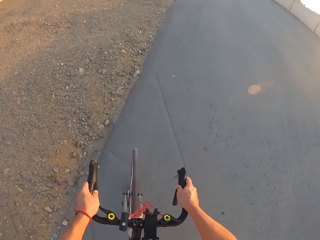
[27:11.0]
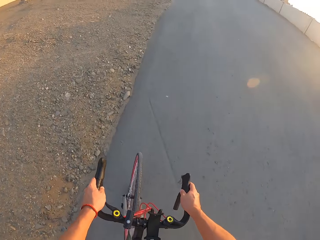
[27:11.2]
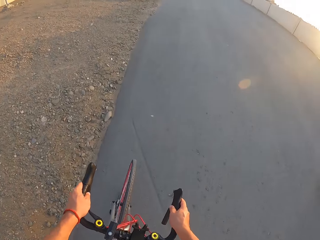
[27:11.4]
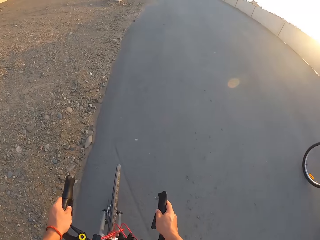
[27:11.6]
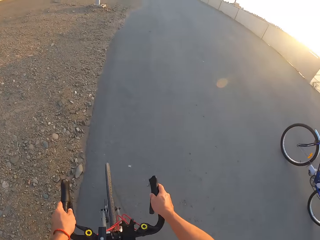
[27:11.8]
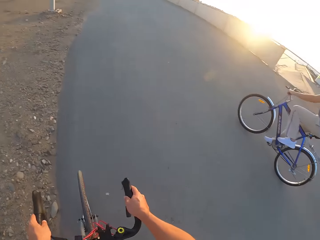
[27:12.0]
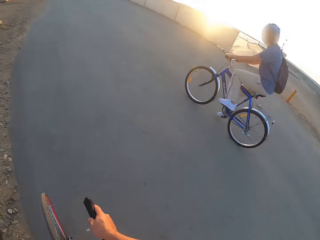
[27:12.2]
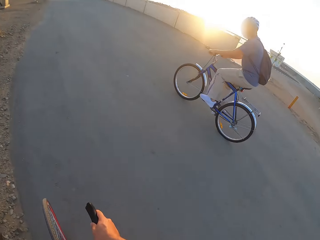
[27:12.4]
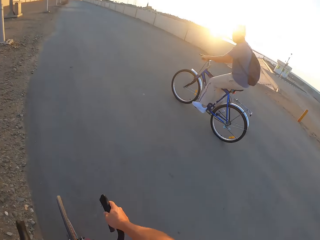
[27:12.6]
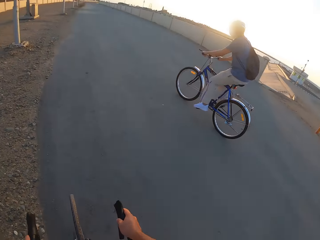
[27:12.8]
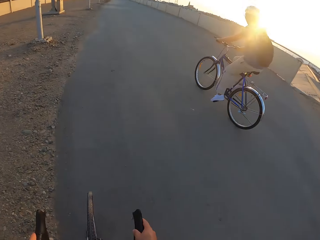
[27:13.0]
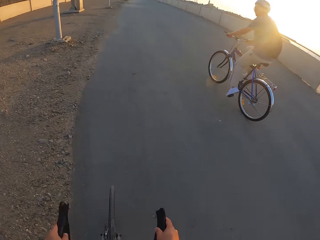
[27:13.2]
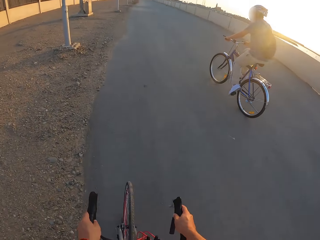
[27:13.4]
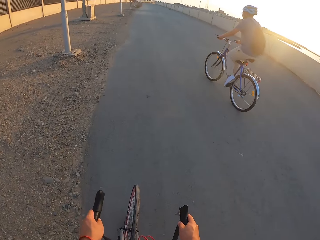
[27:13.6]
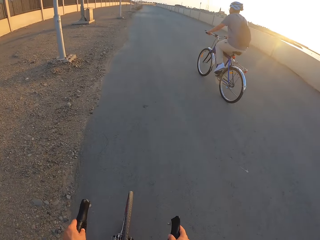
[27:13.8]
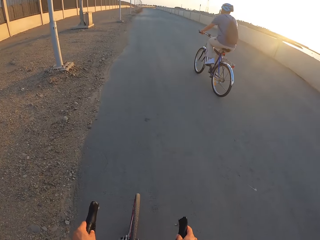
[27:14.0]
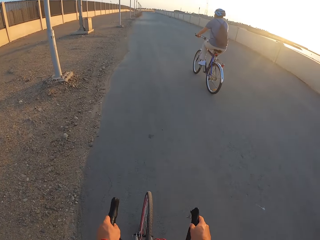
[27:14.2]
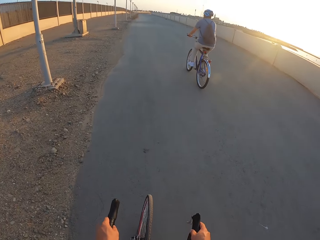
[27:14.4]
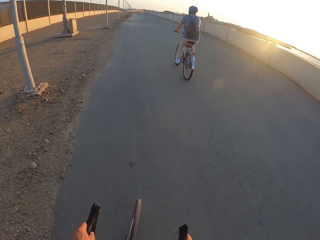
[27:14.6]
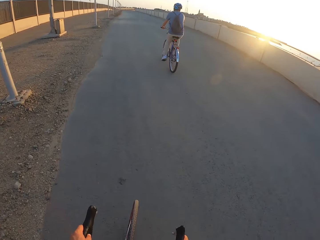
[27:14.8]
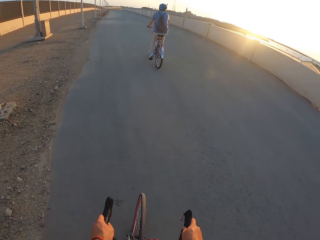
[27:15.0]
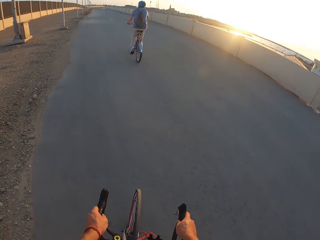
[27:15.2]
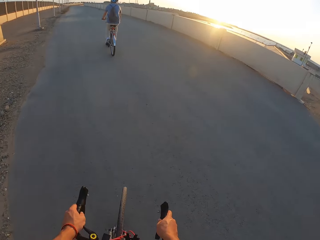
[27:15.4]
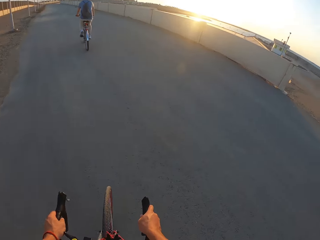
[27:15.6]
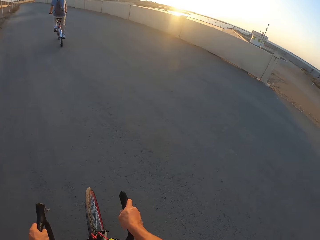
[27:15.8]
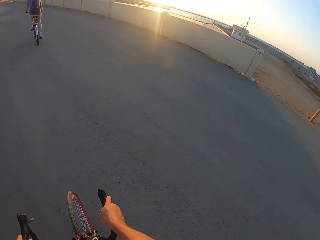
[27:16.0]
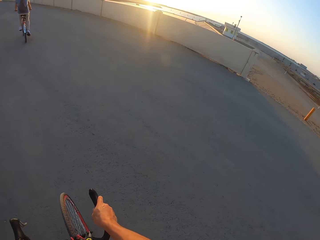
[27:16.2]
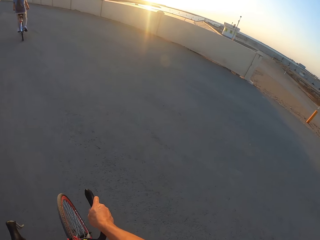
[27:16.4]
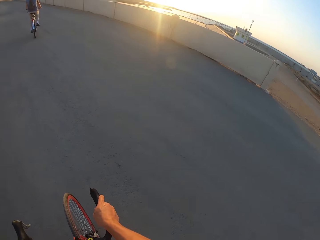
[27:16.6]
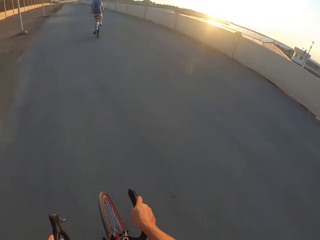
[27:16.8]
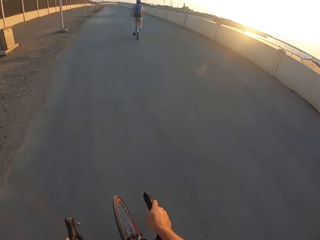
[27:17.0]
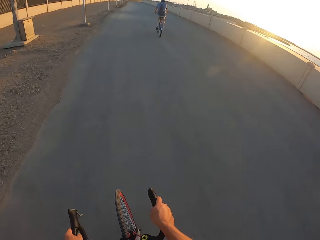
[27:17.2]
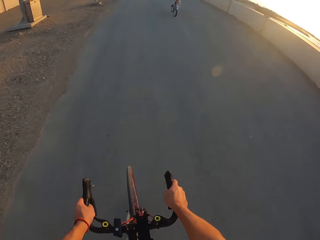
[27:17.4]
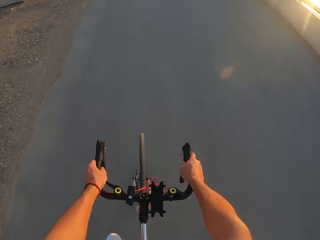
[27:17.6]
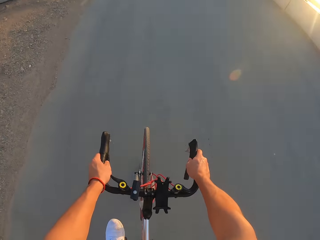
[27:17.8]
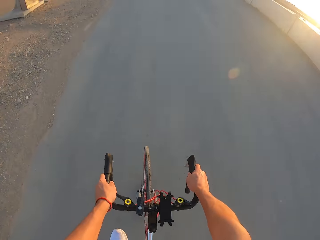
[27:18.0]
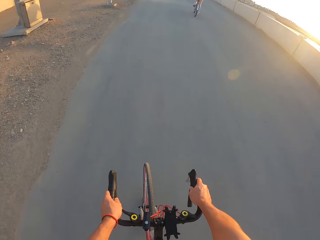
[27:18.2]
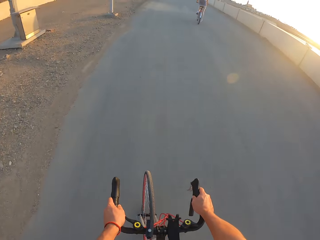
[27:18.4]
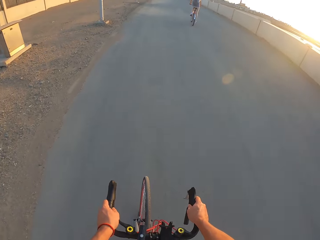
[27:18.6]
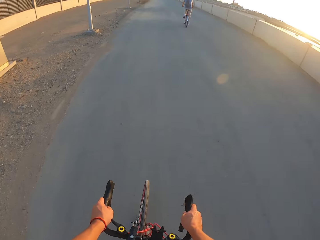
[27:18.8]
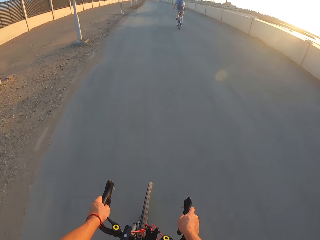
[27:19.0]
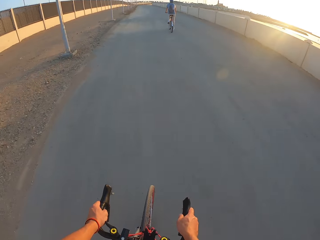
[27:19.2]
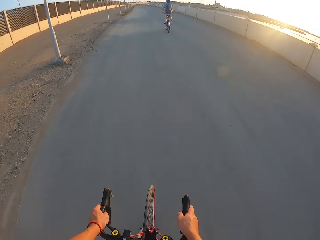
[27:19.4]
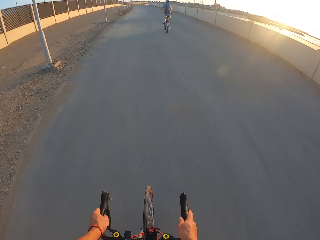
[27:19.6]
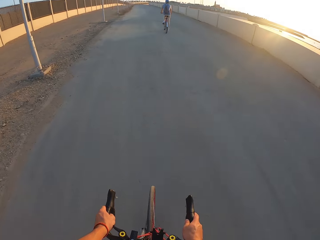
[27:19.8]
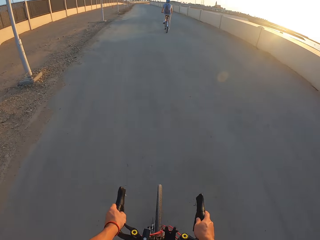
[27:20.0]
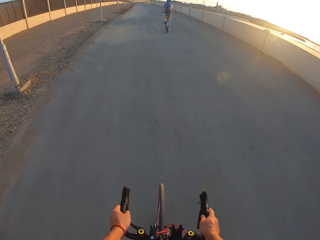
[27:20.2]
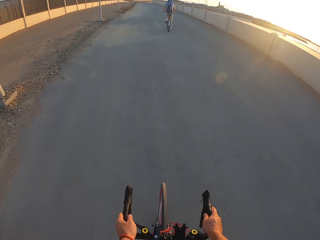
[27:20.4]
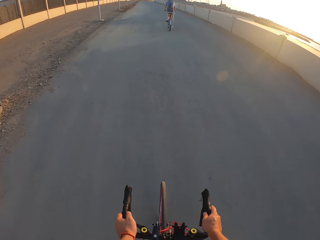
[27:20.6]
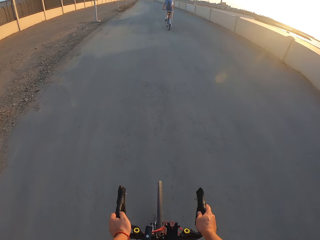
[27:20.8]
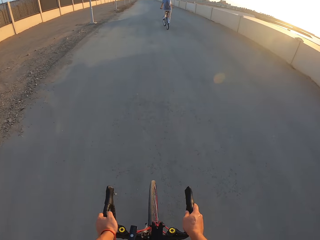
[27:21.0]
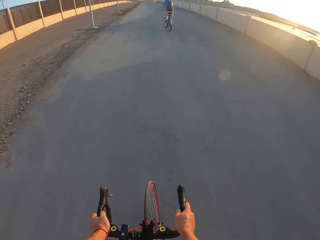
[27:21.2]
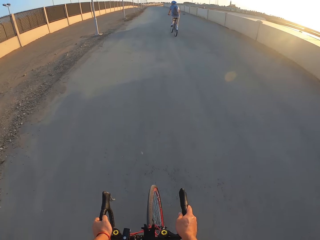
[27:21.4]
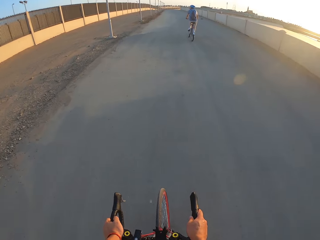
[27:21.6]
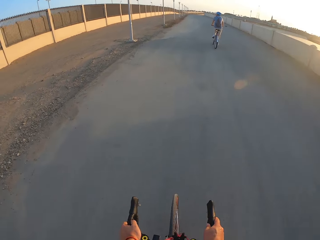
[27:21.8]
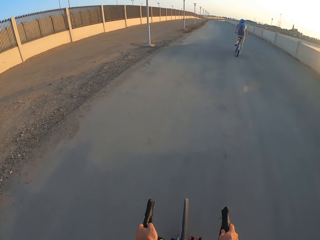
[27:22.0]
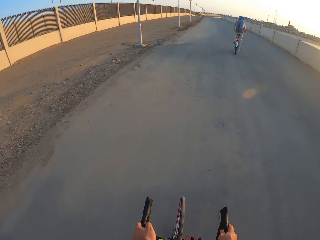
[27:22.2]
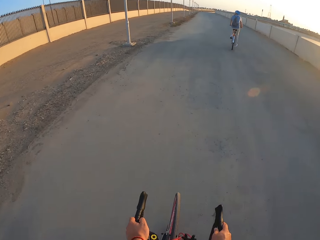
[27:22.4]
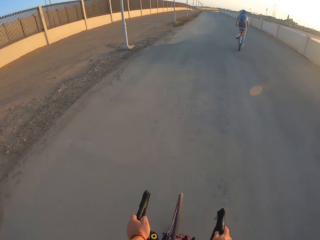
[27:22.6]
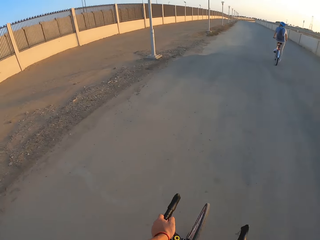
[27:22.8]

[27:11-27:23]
A man rides the bicycle. The camera wearer rides the bicycle on the road.

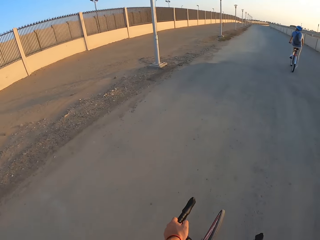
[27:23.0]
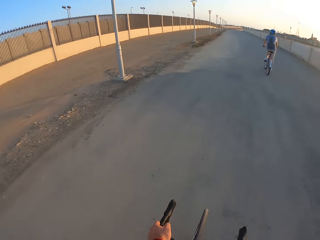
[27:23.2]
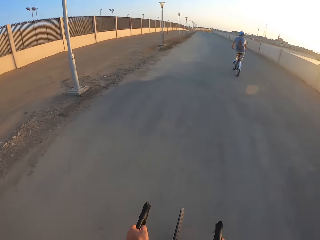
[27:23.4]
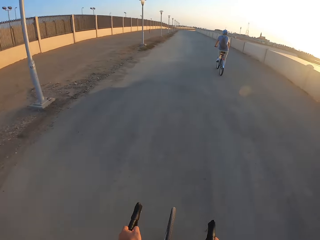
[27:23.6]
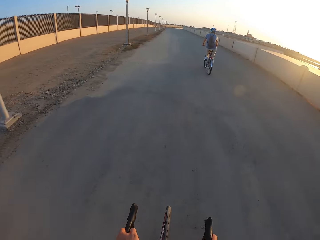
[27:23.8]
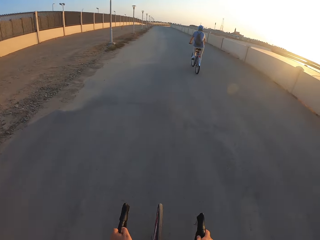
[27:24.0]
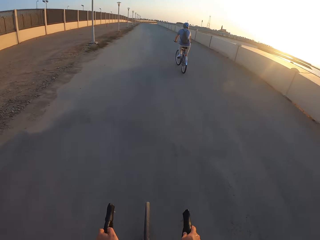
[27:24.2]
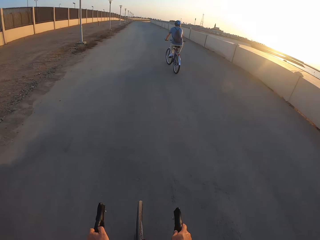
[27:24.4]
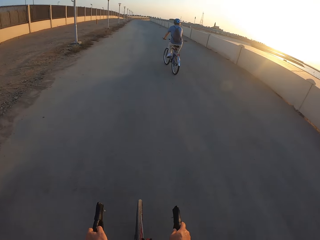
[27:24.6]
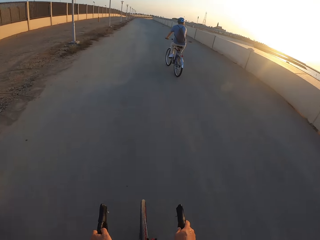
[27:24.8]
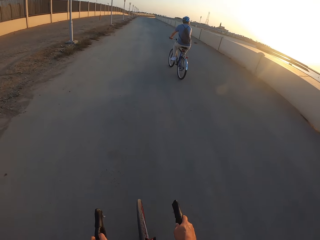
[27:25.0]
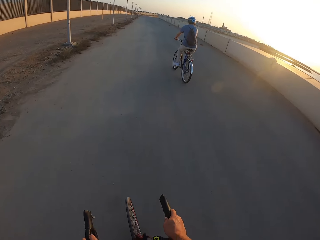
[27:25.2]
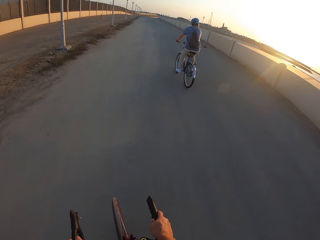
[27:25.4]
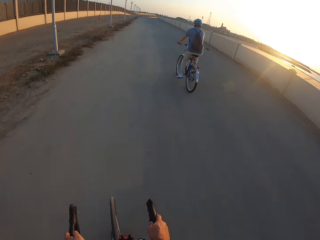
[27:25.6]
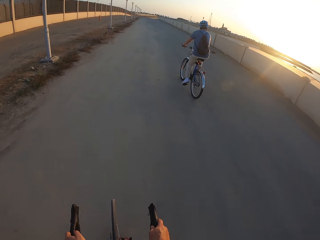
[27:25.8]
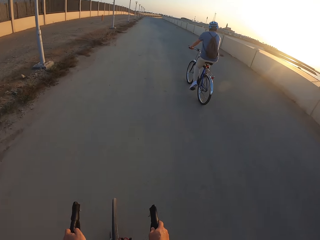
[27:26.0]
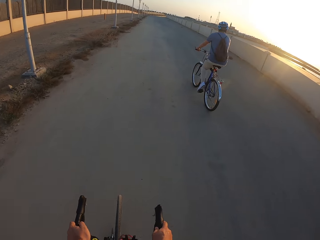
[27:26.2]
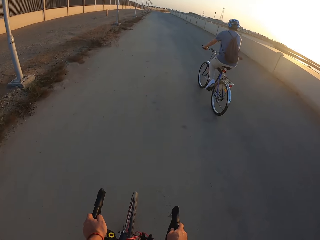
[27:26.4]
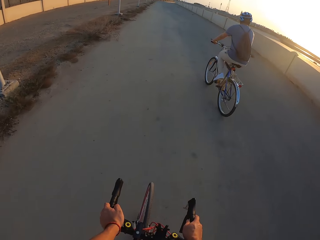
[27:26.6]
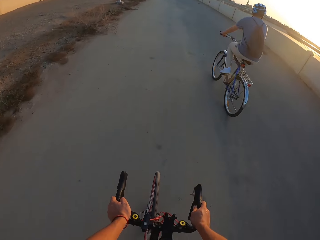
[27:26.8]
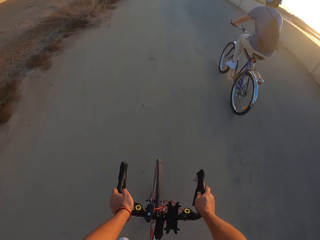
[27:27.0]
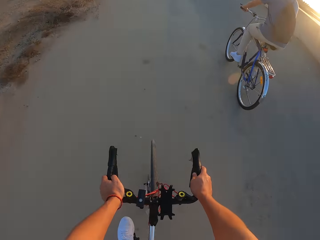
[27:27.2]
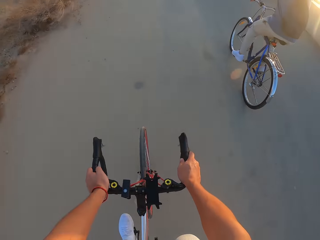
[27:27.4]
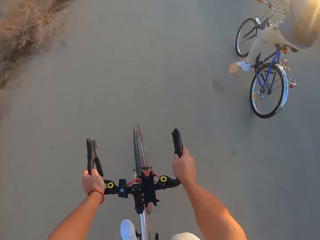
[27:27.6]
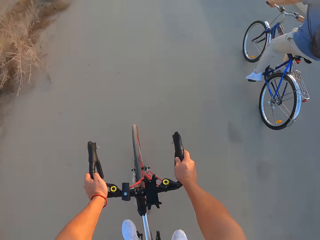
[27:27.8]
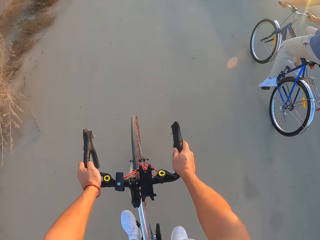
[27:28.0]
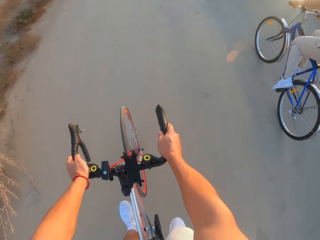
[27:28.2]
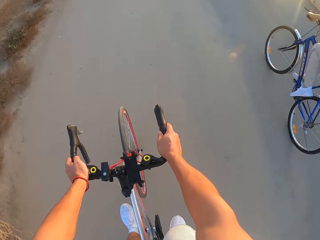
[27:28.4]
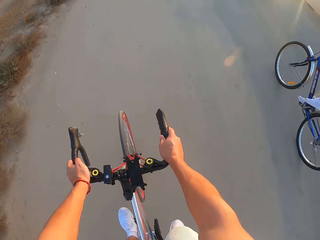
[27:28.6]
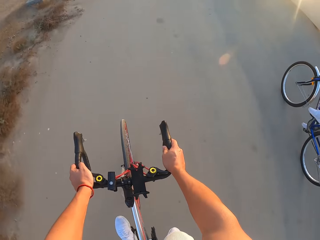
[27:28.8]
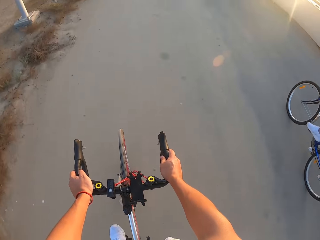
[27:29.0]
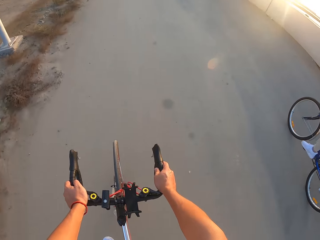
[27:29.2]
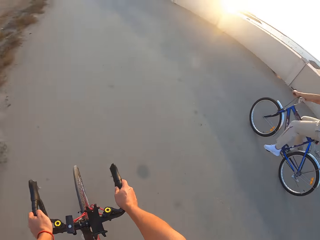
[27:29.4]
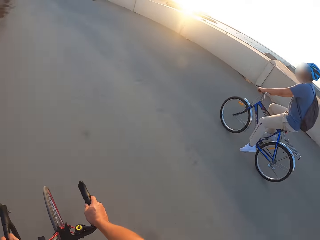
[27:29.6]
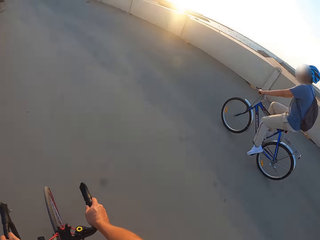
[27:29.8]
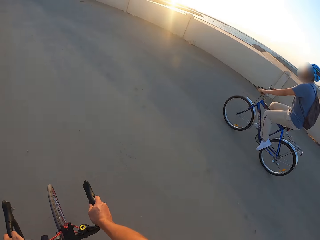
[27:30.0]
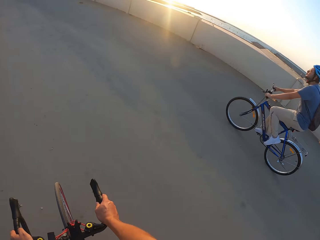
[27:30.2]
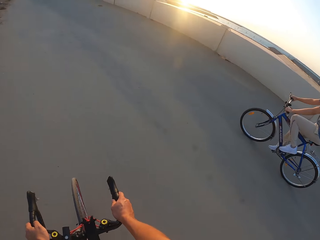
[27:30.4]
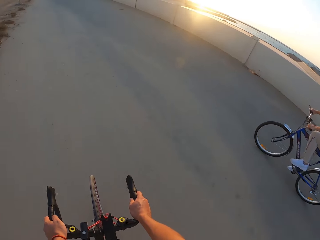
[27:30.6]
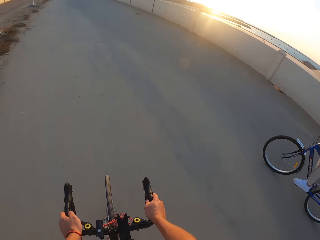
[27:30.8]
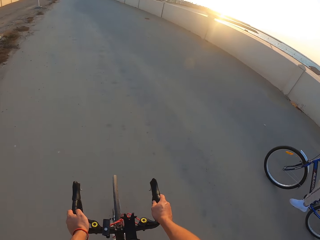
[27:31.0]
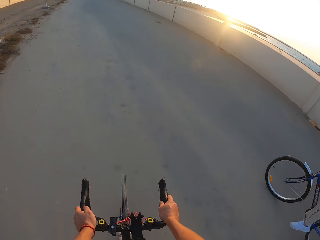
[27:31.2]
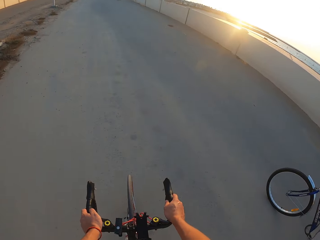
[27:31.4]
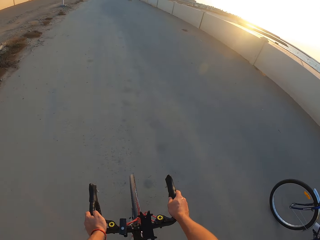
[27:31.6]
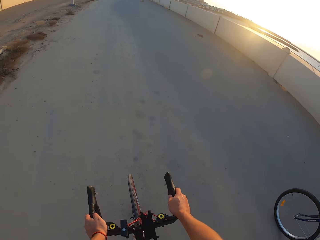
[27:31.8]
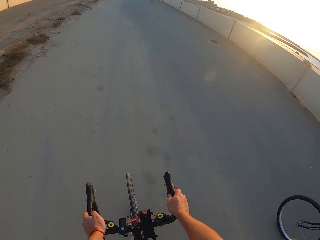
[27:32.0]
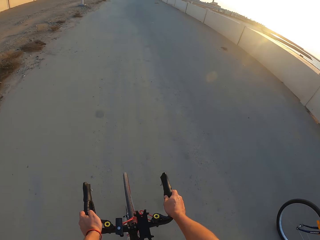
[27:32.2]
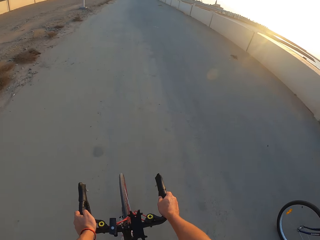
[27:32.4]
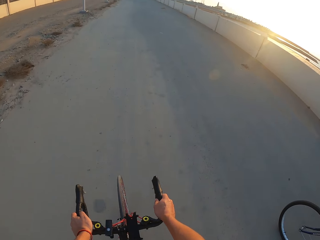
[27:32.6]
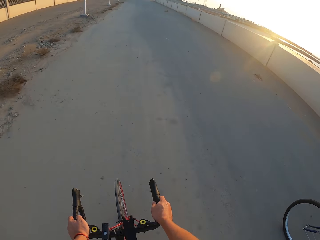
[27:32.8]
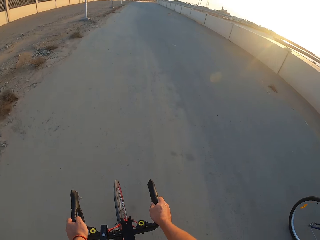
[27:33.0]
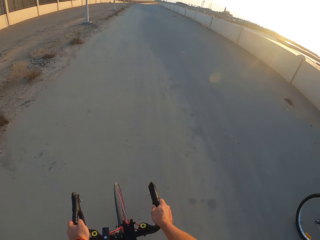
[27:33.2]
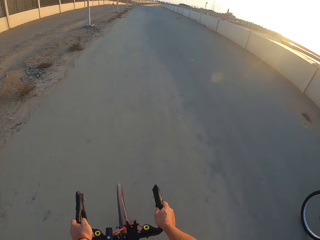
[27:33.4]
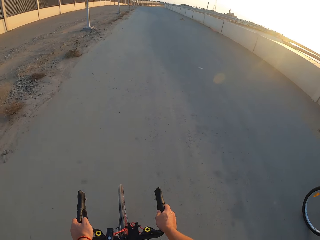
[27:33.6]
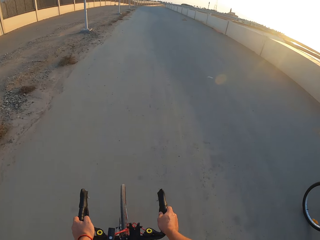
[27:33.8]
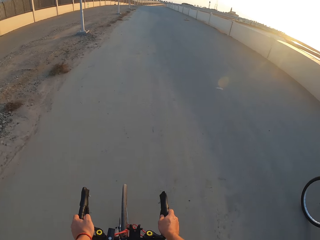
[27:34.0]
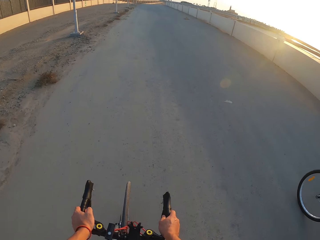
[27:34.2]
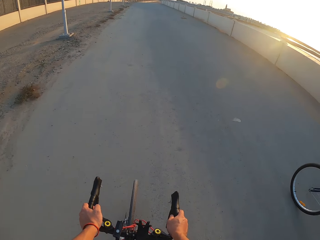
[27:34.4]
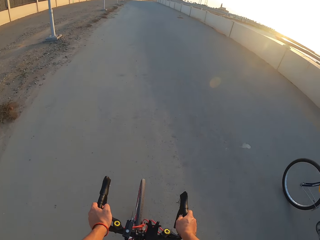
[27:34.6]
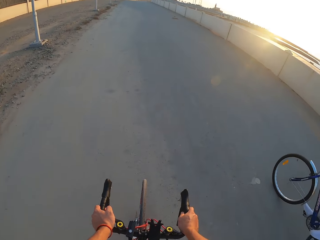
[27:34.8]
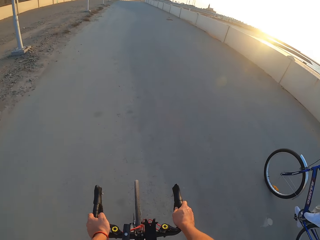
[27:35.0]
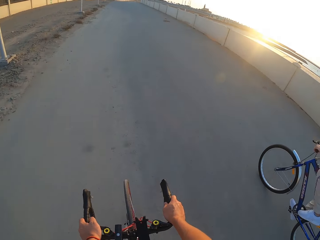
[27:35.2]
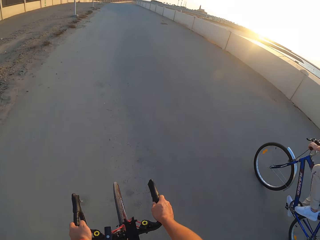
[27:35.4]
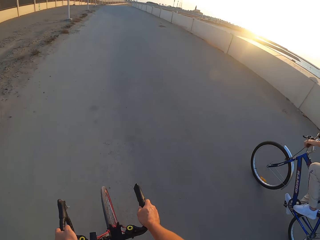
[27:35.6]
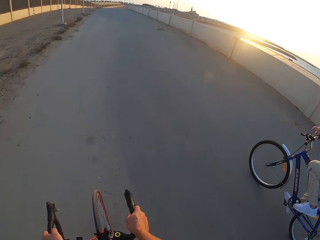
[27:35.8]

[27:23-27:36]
A man rides the bicycle. The camera wearer rides the bicycle.
